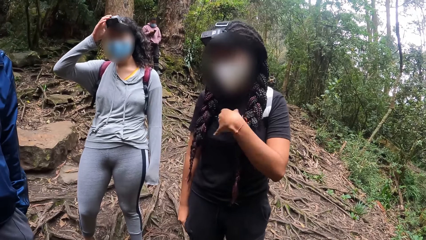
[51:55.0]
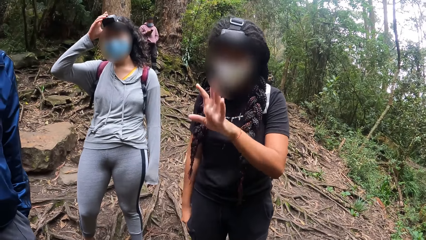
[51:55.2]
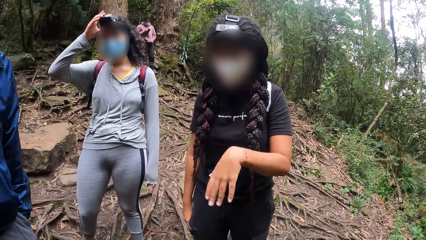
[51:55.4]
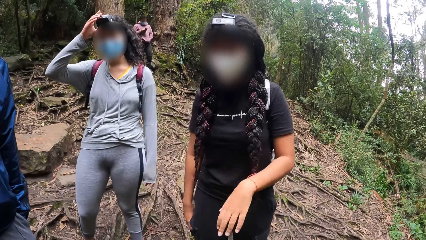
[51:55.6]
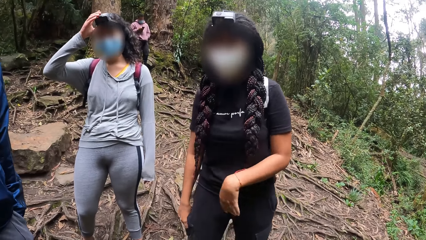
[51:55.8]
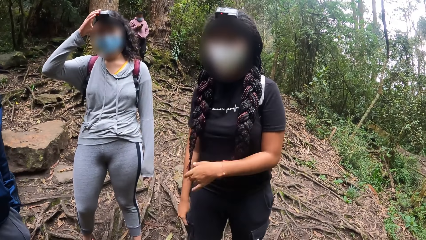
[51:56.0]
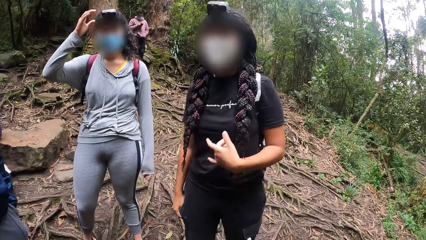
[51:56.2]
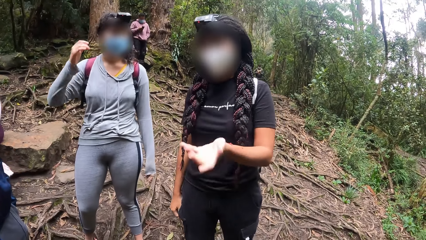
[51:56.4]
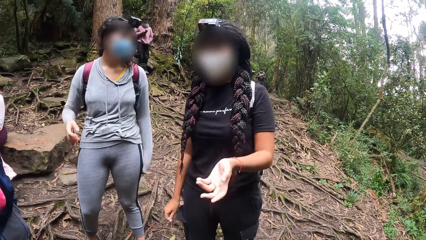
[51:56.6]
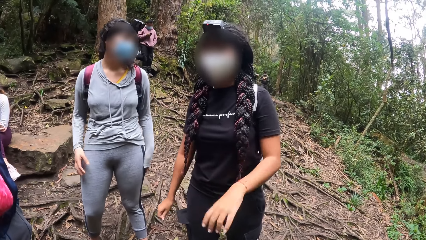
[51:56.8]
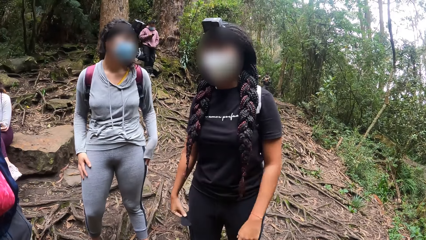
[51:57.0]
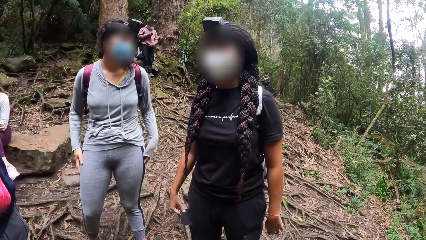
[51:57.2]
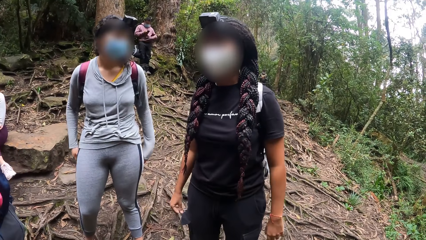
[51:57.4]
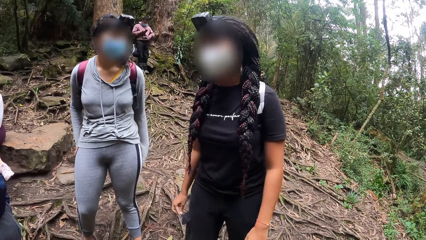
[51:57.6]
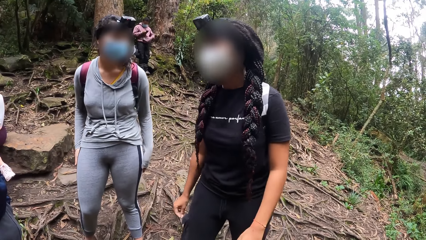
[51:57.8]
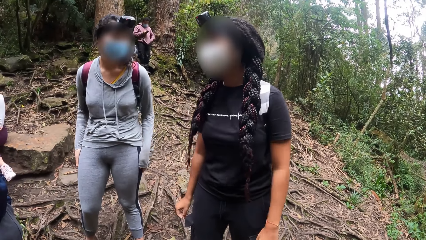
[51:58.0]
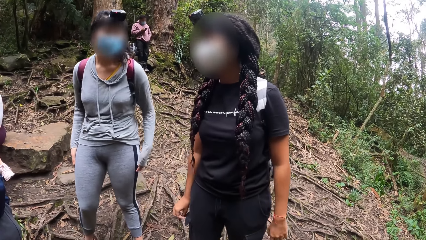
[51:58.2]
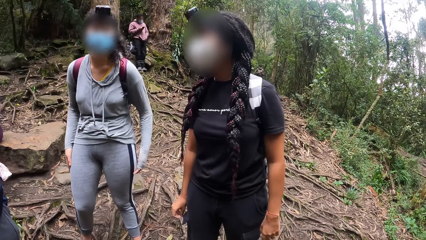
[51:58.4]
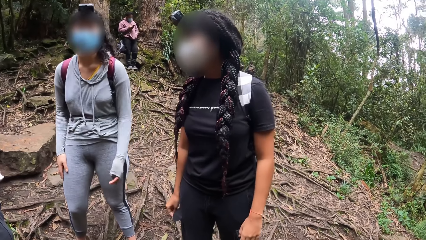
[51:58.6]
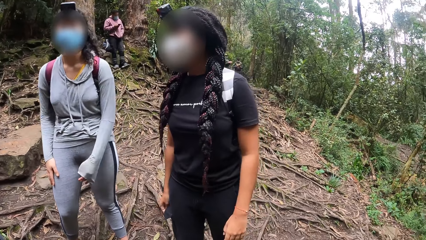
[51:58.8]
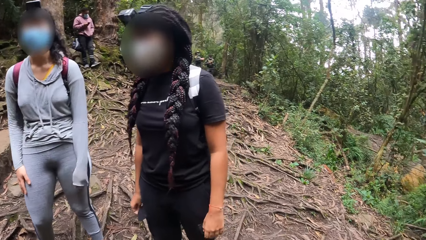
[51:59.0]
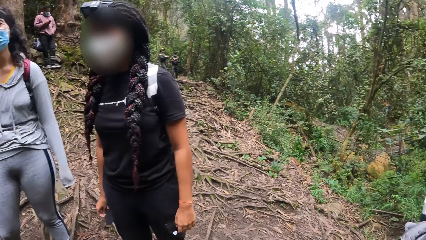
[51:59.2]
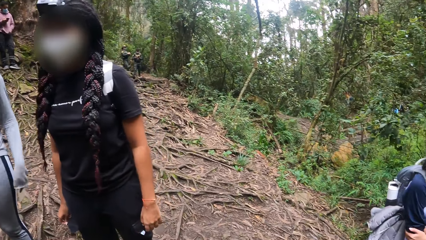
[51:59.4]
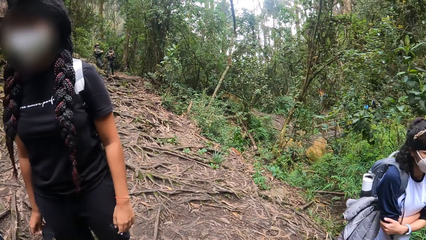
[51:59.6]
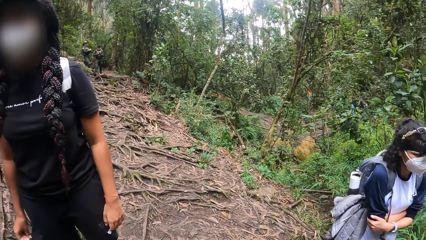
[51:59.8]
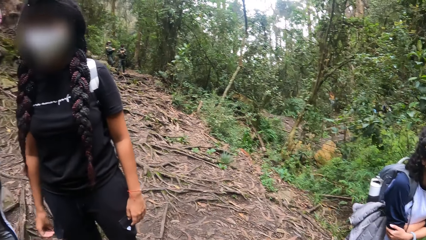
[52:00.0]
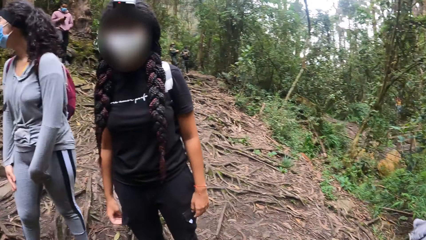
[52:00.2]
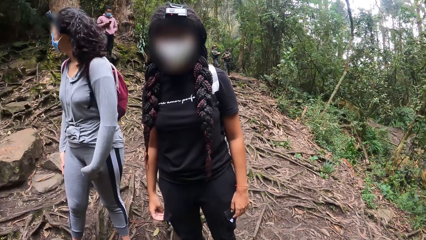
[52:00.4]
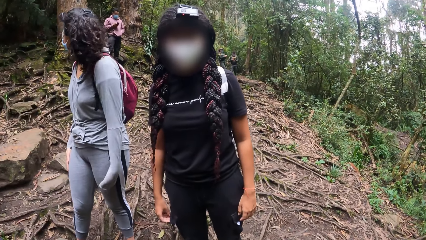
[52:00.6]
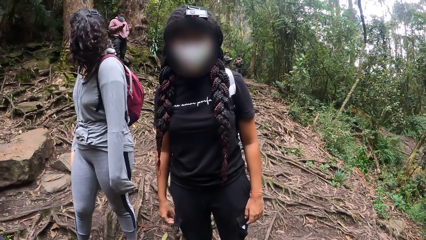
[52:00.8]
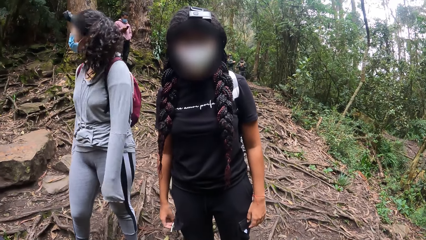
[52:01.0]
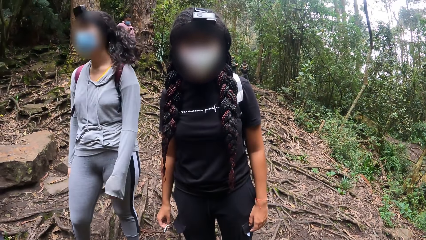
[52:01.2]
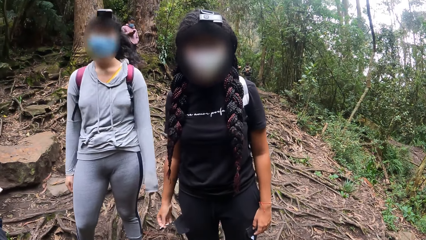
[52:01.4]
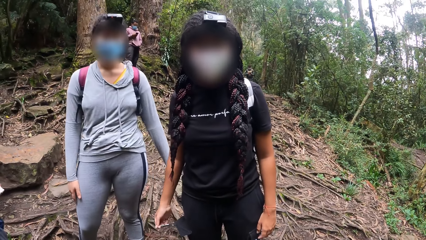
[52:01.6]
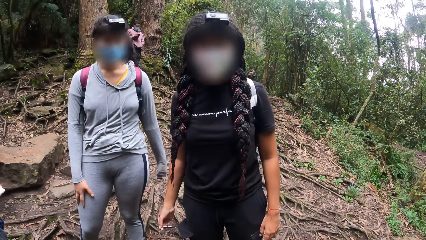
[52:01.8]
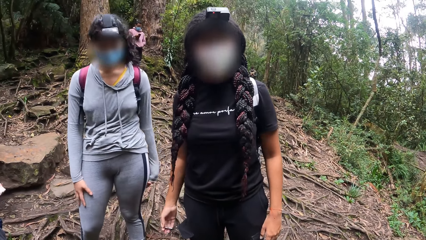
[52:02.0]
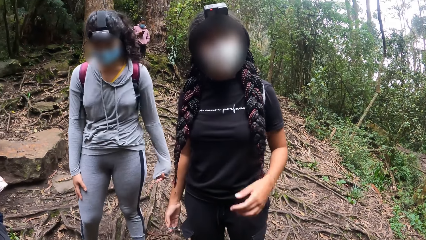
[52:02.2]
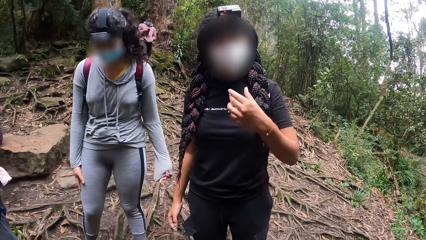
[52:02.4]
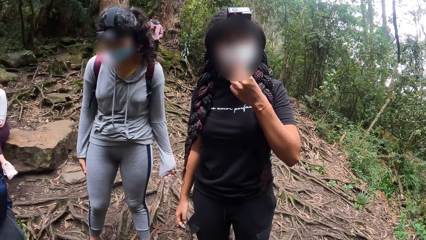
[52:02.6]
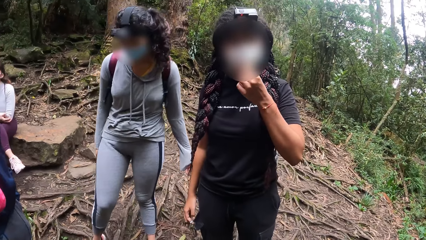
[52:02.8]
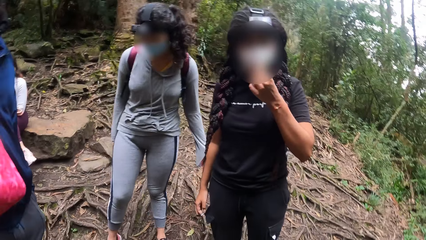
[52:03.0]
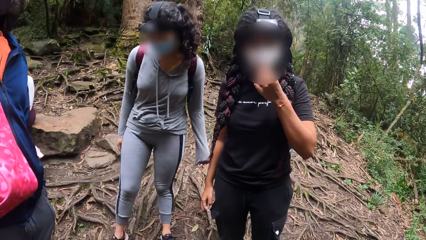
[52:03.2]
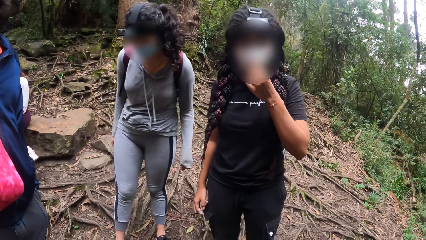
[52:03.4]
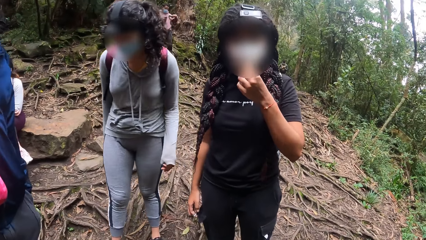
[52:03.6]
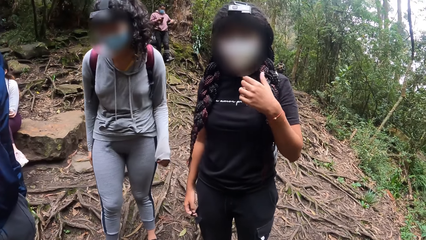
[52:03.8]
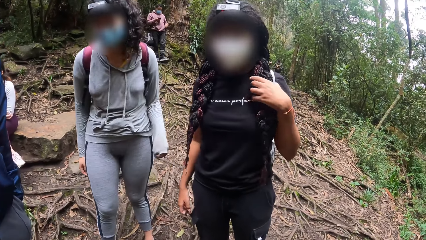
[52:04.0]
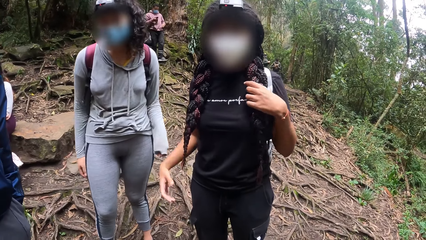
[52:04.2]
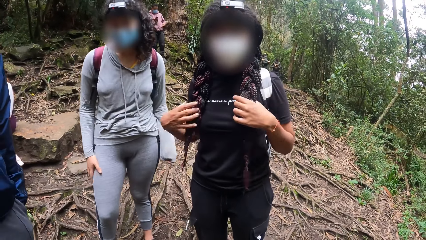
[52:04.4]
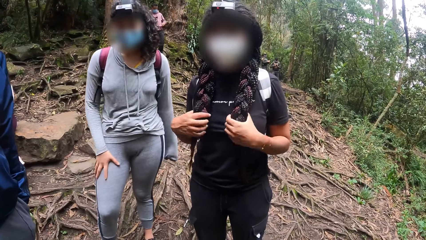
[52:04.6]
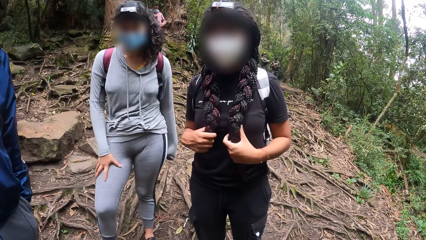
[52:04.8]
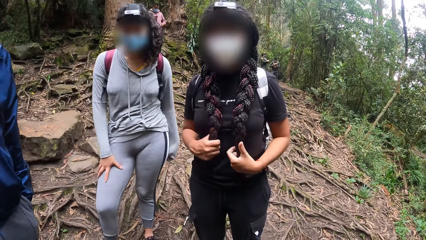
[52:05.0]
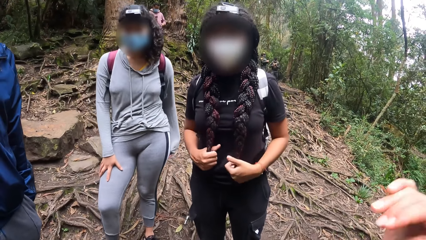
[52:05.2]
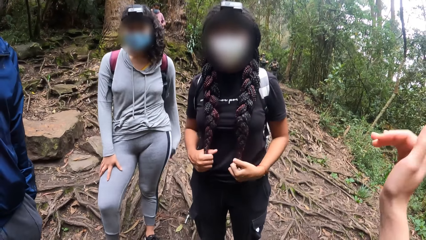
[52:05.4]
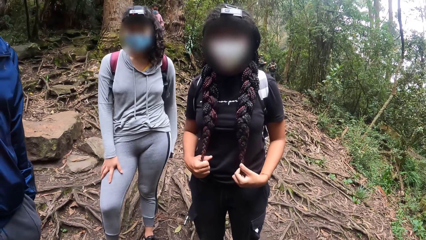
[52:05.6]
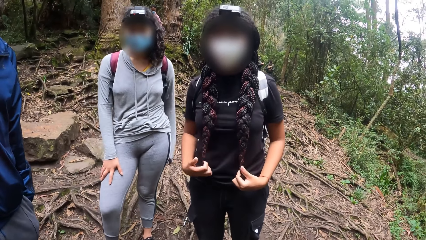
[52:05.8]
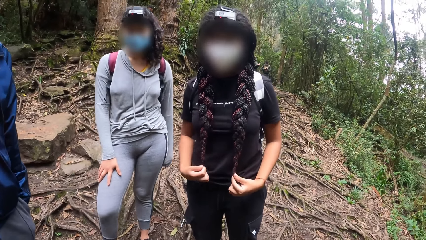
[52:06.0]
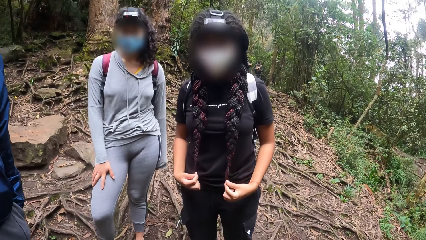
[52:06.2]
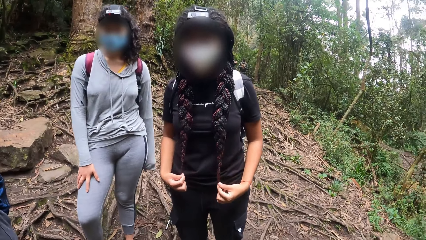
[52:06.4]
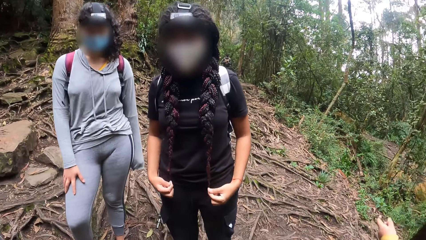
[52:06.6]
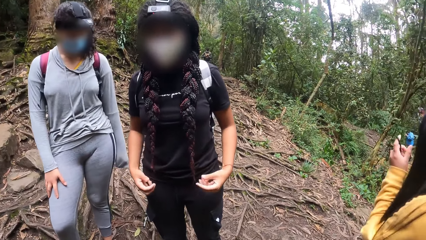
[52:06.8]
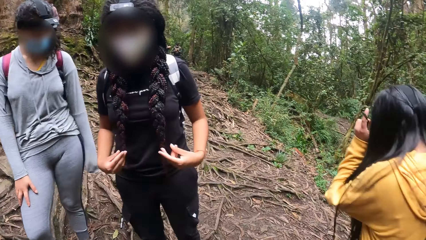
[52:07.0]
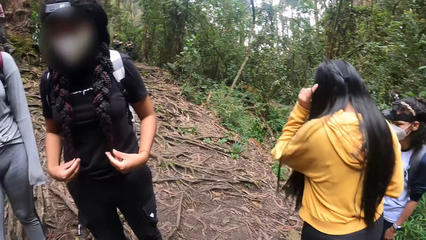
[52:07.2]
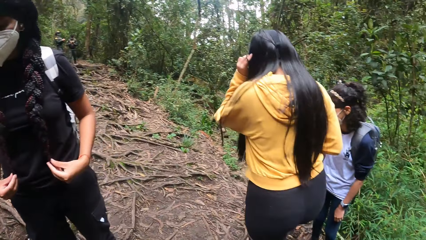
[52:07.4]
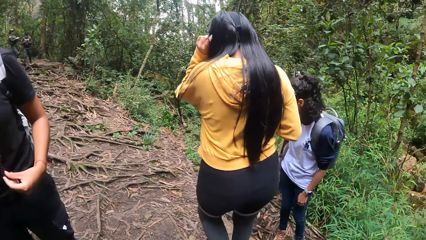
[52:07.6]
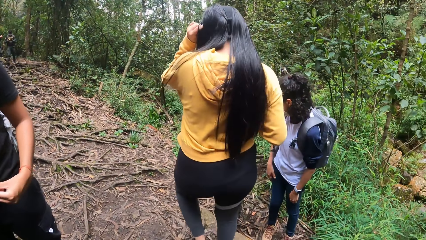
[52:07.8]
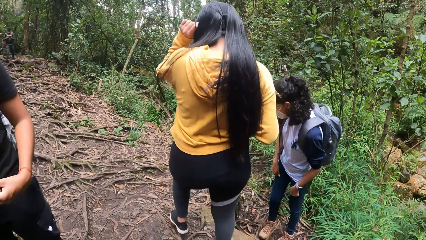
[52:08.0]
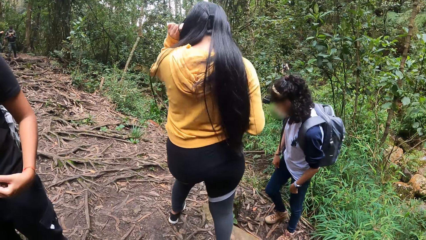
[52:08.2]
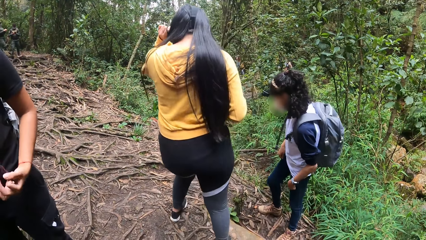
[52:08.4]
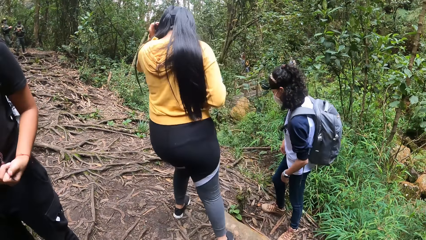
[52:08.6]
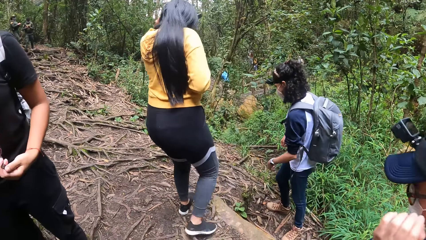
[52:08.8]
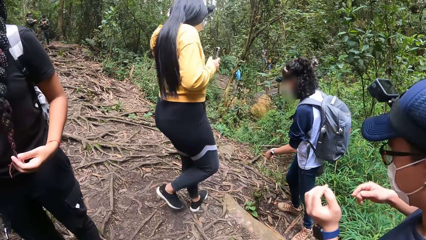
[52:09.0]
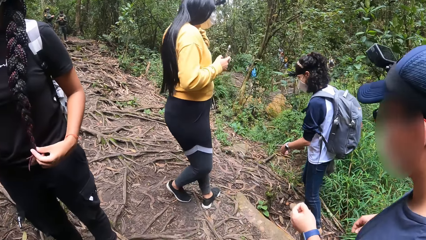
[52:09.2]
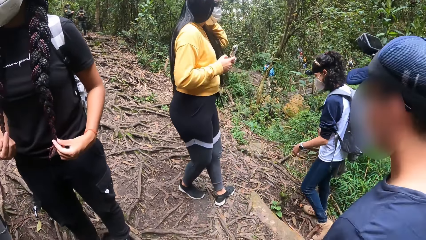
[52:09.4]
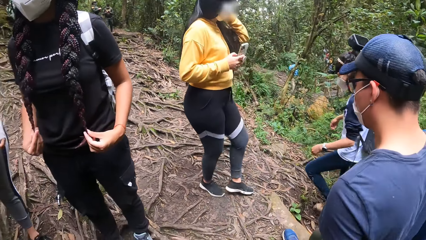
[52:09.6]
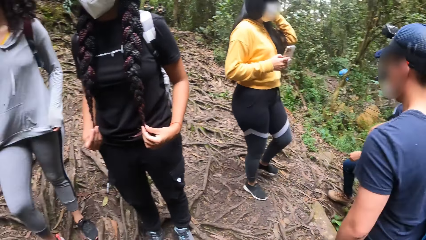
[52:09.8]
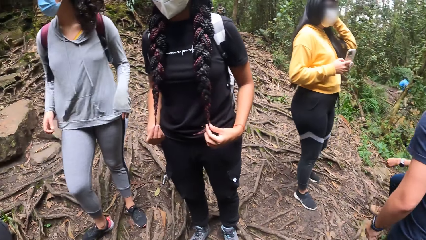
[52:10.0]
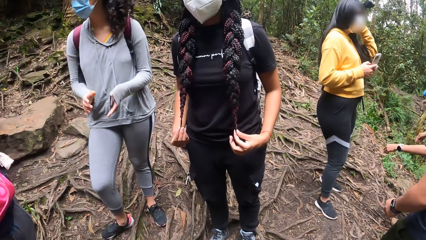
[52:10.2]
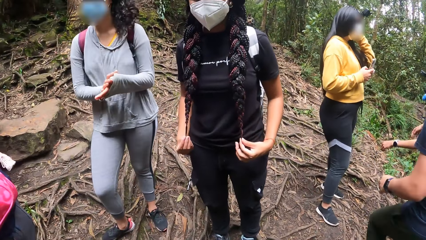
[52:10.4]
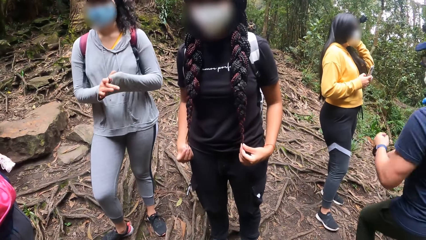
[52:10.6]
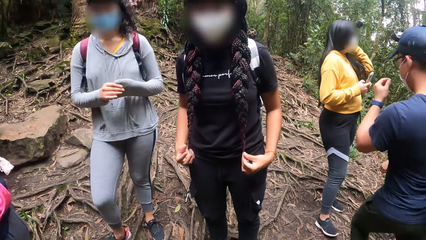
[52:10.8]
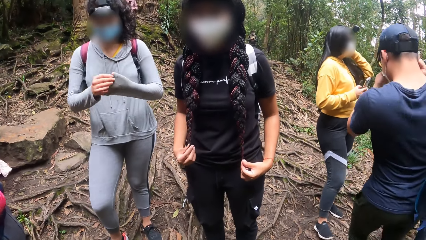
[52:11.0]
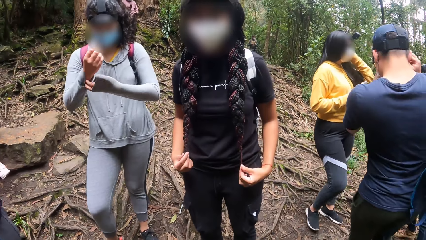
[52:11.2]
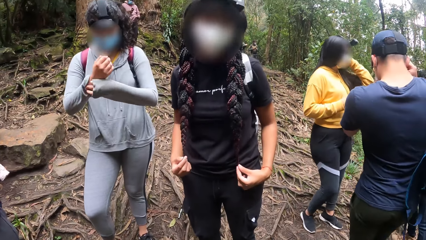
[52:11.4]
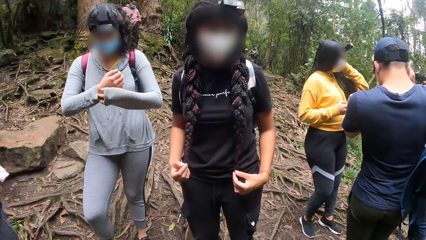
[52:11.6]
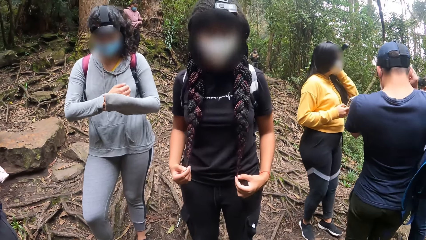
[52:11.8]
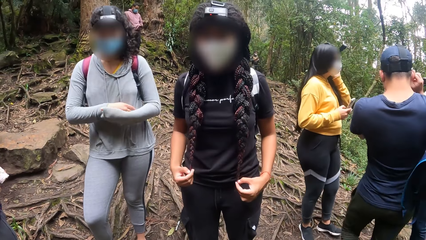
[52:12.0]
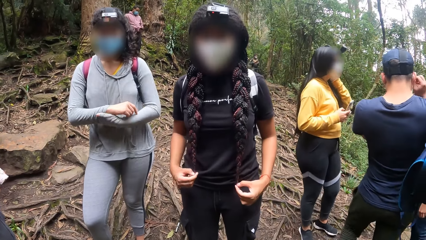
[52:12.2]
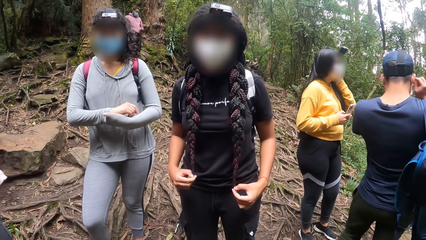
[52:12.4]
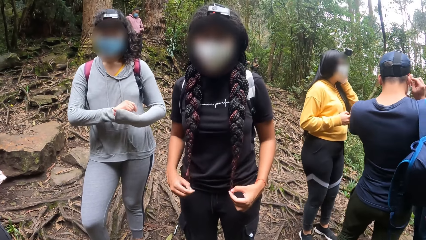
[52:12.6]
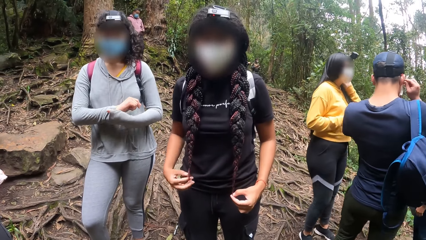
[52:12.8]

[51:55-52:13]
A lady pulls the string from her pocket. The camera wearer converses with the lady. The lady touches her face mask, and touches her braids. The camera wearer moves the right hand. The lady nods her head.
